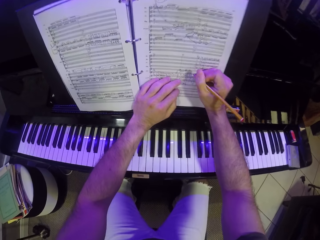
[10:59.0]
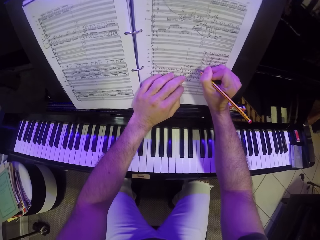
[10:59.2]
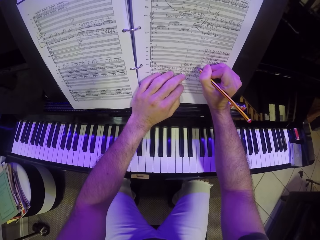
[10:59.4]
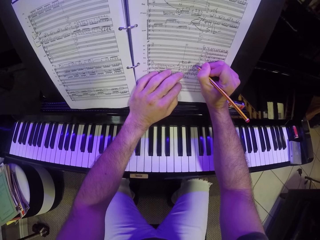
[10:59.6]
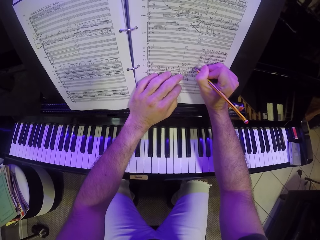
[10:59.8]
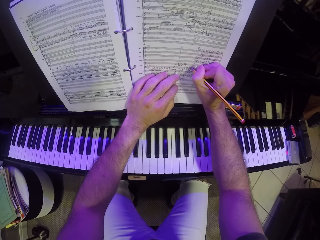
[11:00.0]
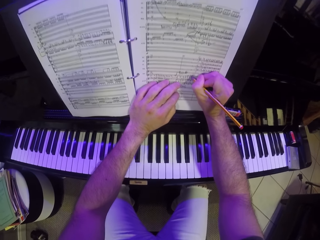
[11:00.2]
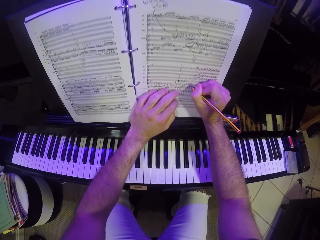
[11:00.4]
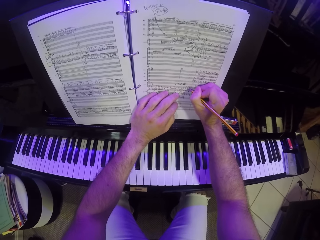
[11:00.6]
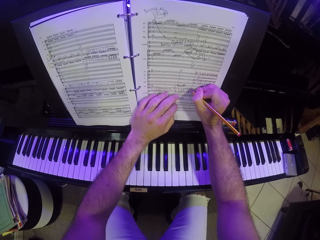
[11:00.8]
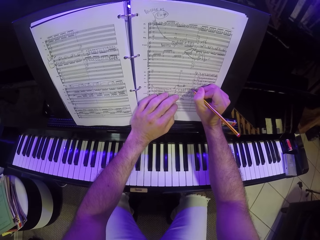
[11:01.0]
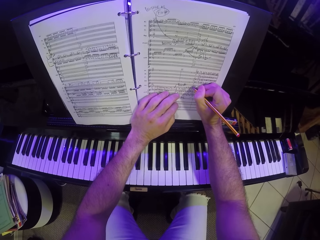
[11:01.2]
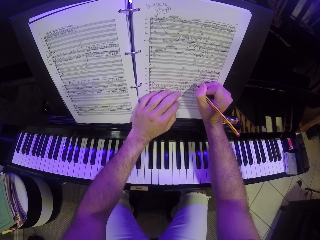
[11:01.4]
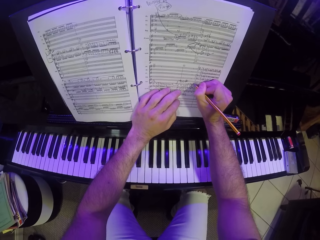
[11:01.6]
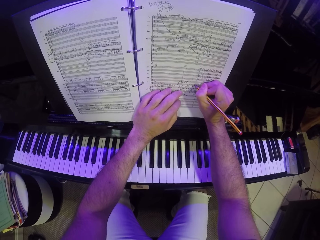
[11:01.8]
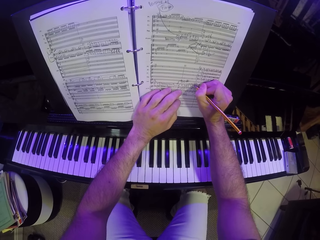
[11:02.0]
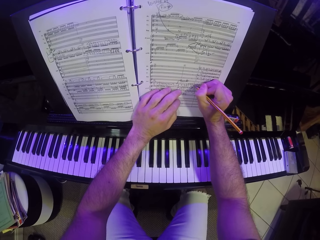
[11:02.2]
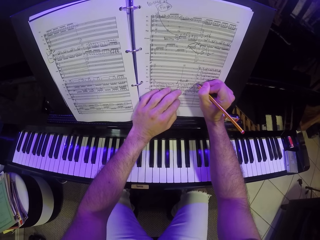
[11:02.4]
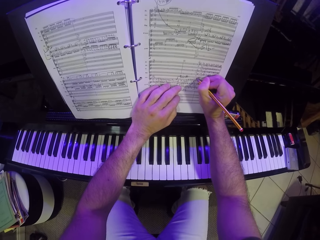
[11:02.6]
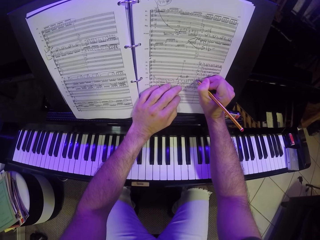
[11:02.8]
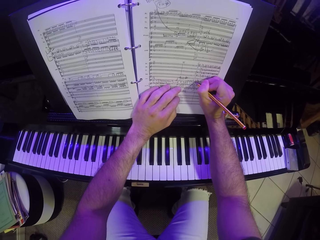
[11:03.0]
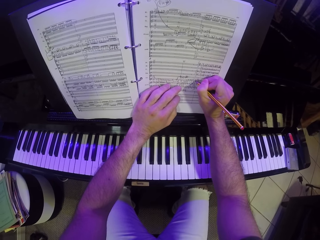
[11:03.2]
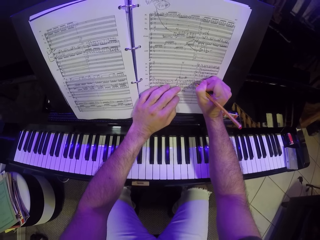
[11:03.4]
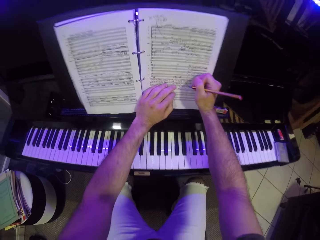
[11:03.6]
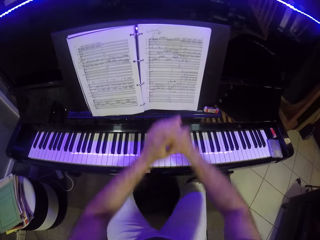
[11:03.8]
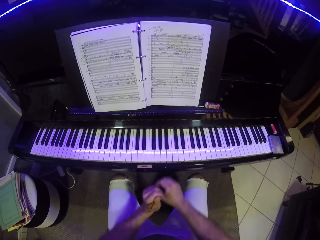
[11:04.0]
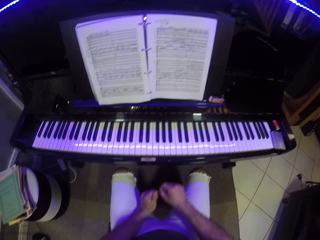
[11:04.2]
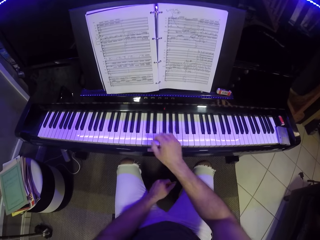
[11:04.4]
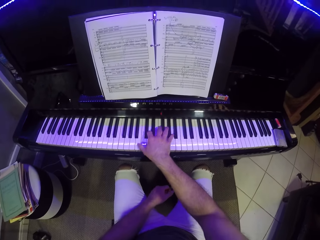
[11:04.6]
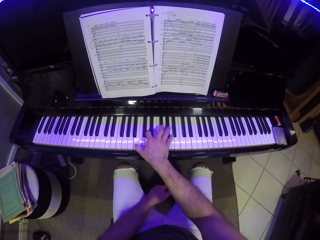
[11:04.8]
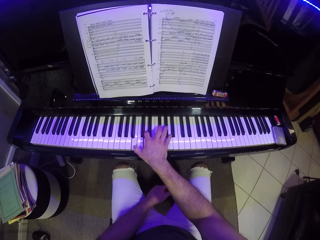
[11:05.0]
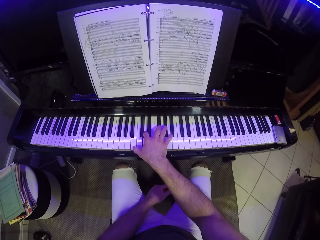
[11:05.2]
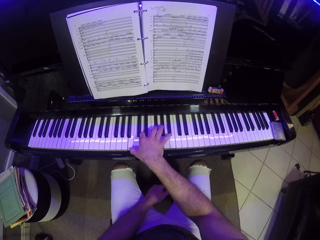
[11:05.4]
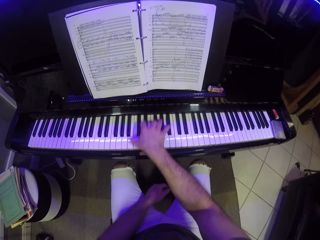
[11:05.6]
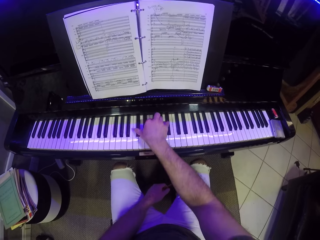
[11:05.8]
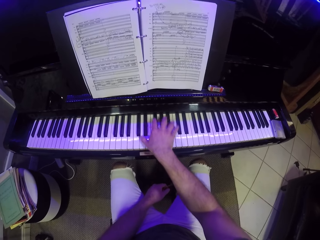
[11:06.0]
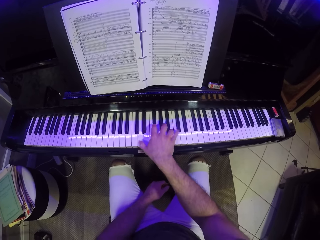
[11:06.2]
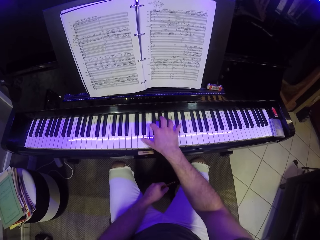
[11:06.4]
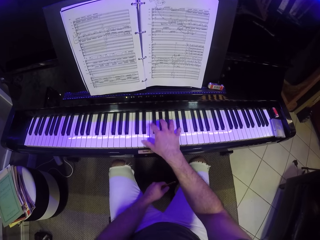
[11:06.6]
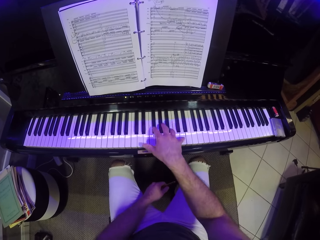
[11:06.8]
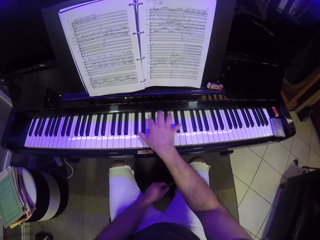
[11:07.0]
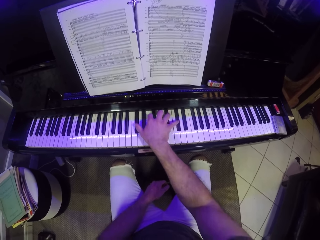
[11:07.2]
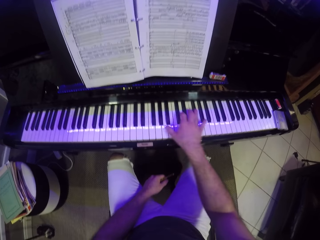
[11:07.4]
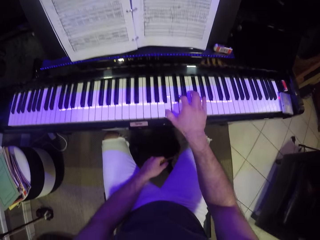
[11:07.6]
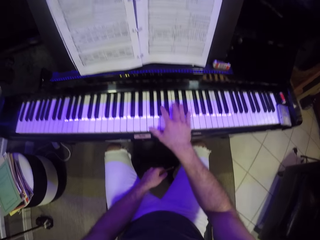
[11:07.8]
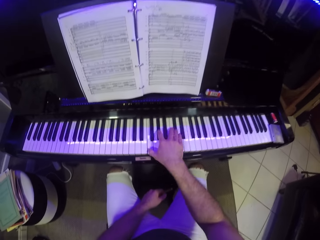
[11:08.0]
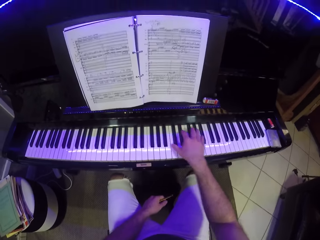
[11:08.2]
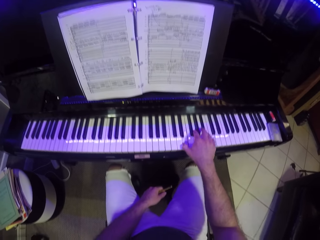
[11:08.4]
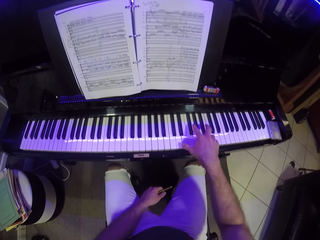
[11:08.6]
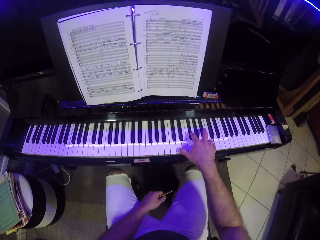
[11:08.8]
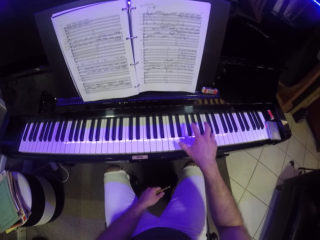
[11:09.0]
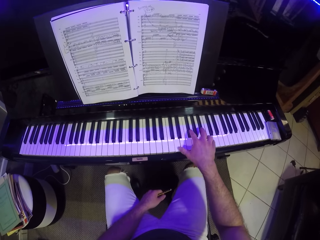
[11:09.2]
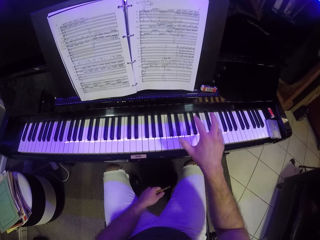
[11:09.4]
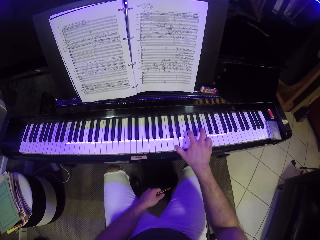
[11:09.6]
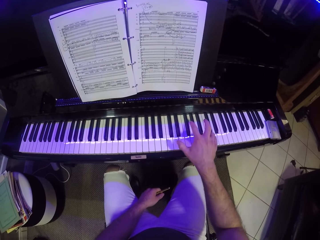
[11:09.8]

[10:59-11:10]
The camera wearer writes on the book with the pencil in his right hand. He transfers the pencil from his right hand to his left hand. He puts his hands on his thighs. He plays the piano with his right hand.

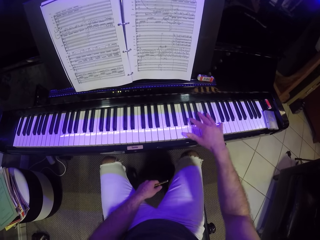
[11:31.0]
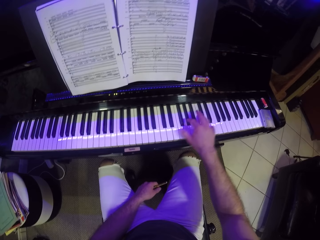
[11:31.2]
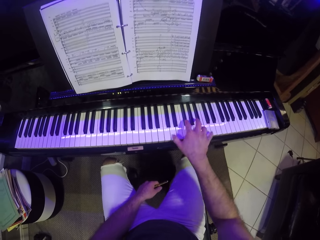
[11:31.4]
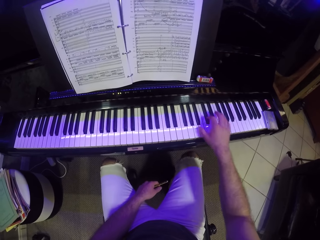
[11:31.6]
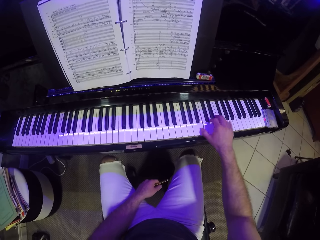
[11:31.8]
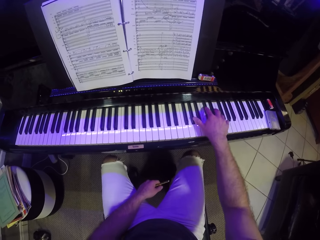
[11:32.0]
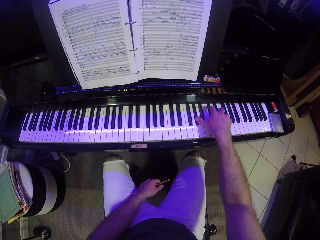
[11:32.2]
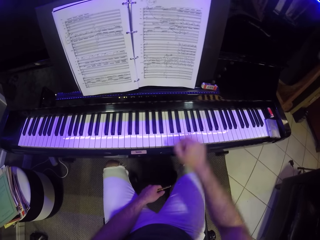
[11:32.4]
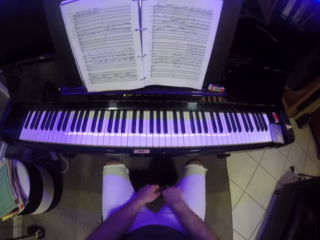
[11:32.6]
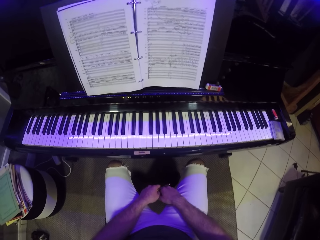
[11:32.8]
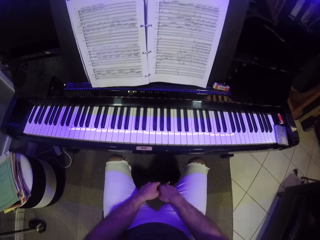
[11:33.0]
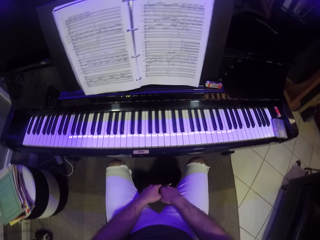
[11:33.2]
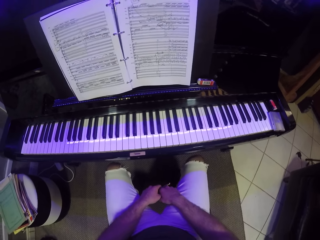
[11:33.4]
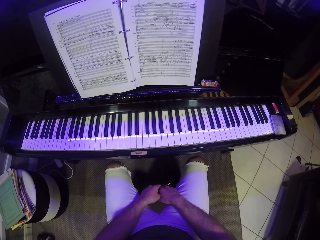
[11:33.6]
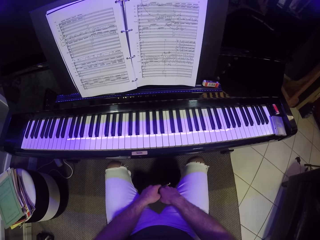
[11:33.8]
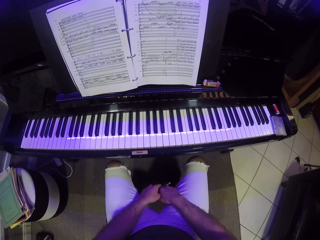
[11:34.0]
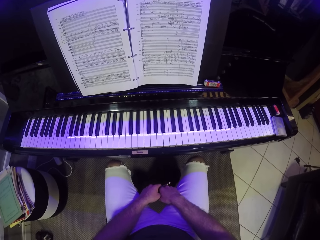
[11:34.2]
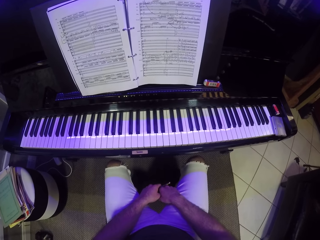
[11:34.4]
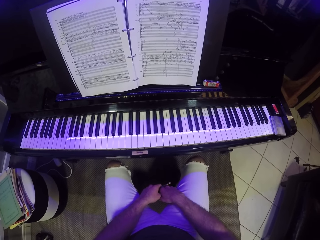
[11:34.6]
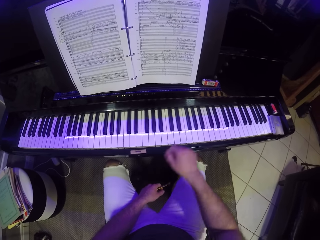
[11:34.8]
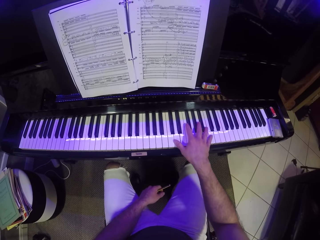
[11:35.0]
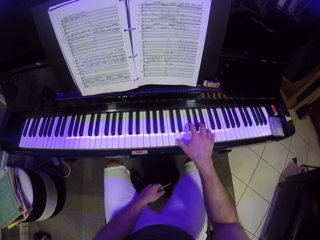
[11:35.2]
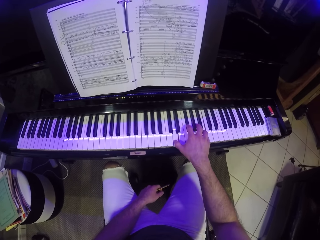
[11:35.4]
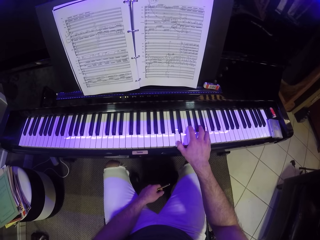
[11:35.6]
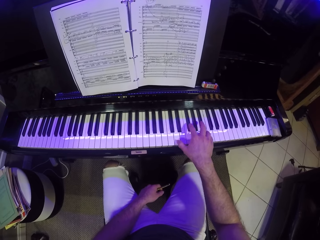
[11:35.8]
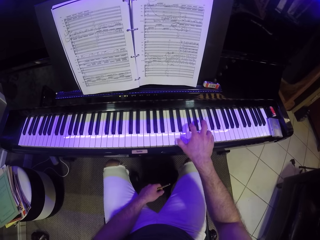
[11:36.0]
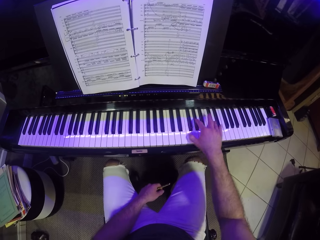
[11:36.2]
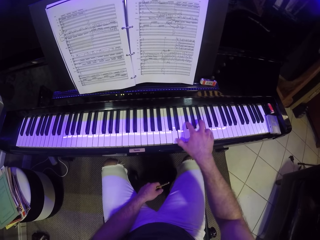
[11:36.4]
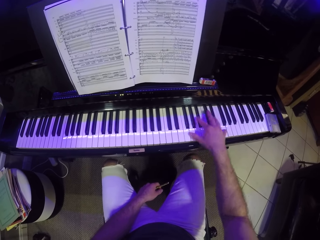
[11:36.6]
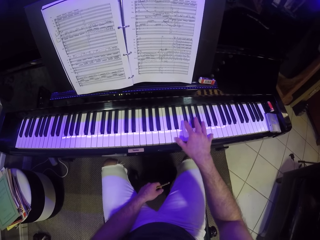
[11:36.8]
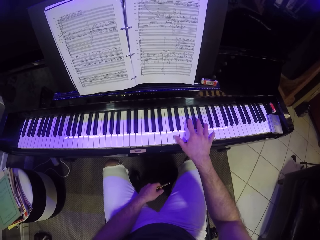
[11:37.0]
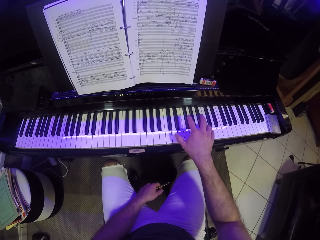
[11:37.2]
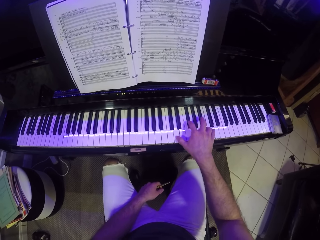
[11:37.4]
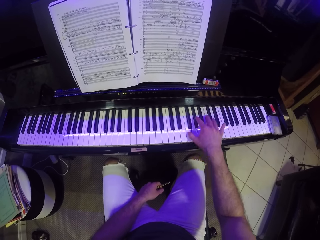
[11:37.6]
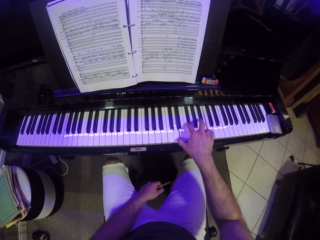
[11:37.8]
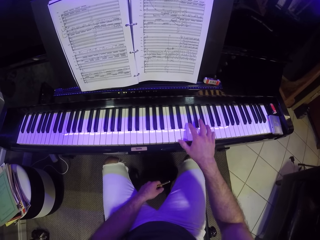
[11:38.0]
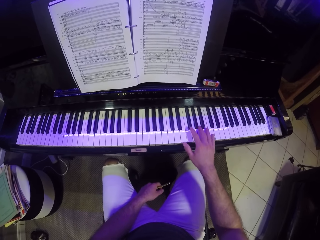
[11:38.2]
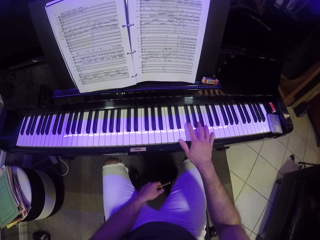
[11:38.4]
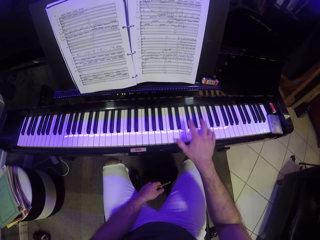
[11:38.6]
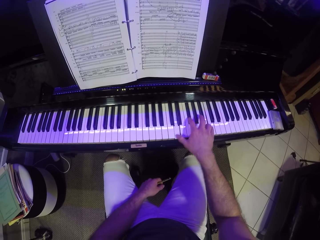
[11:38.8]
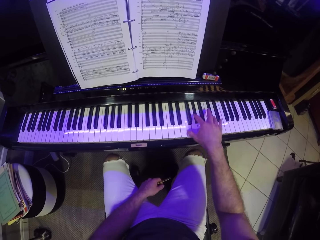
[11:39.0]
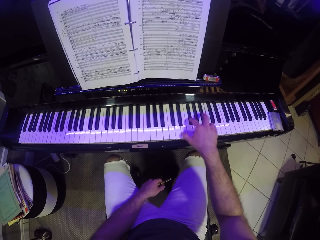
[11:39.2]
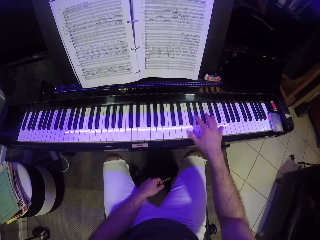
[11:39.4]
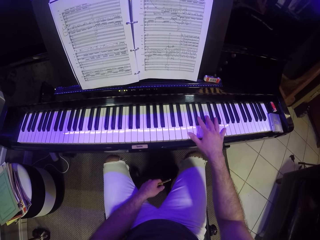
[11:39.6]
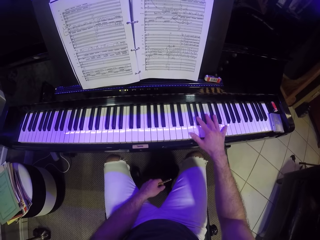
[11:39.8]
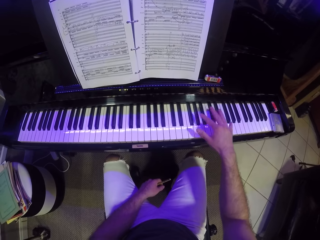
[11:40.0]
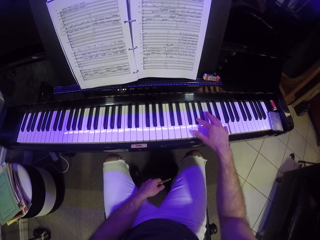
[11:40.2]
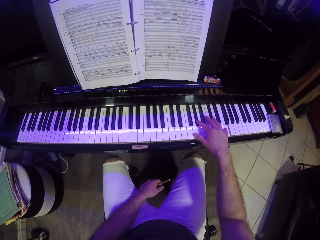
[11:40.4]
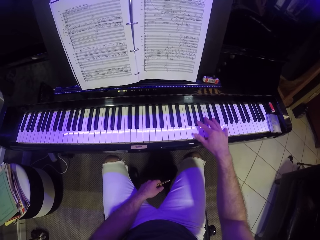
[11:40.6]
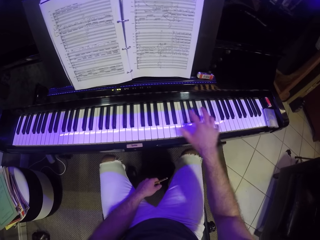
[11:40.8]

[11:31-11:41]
The camera wearer puts his hand on his thighs. He plays the piano with his right hand.
